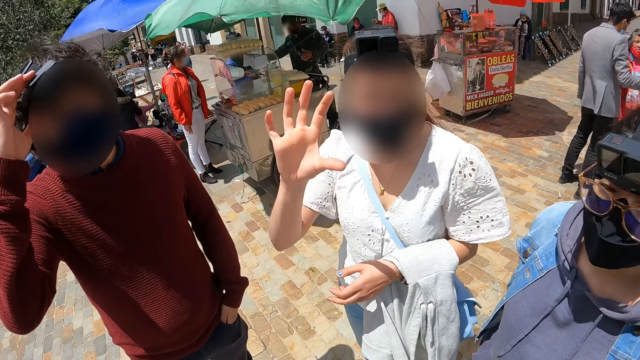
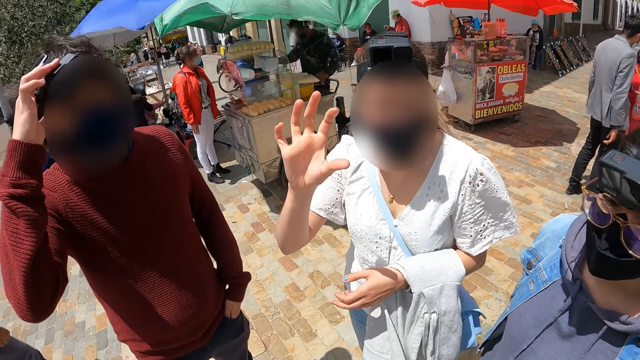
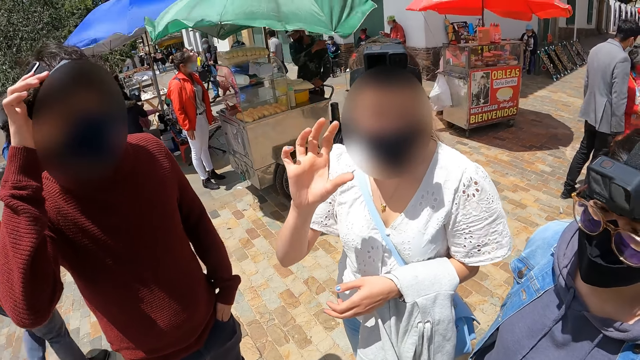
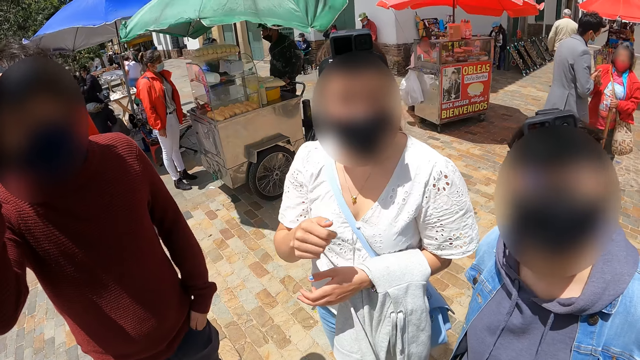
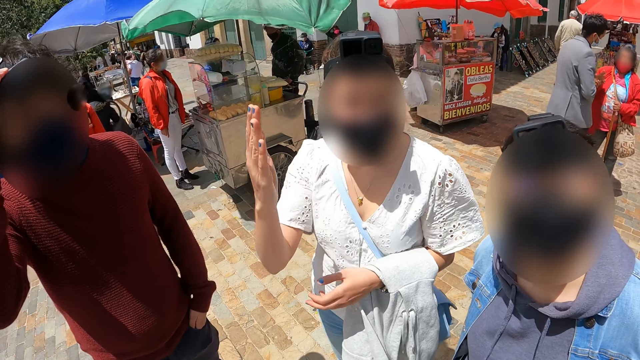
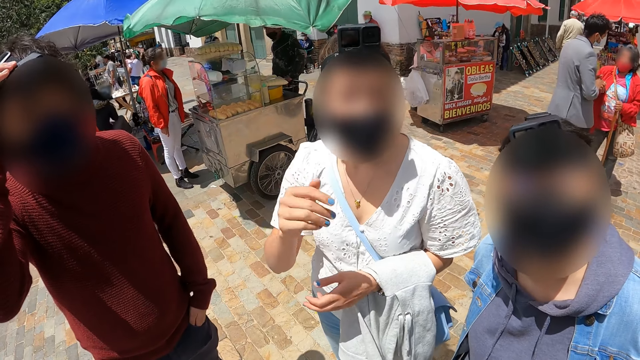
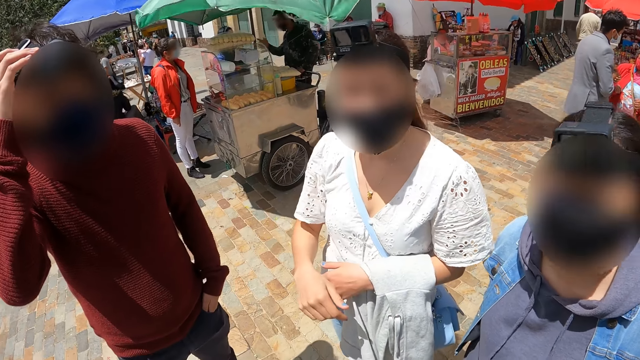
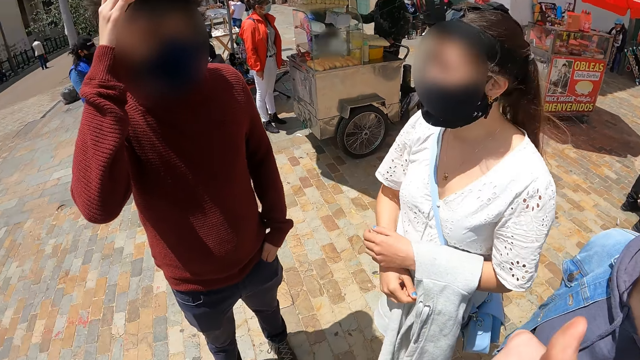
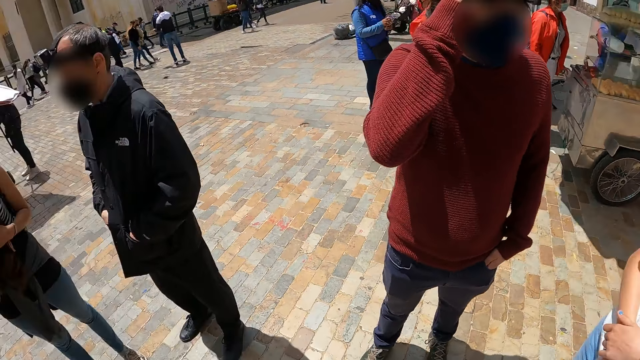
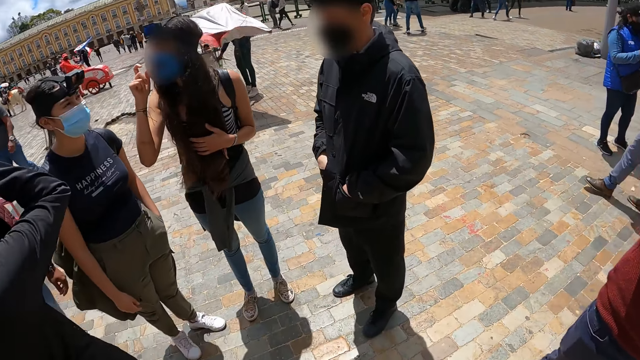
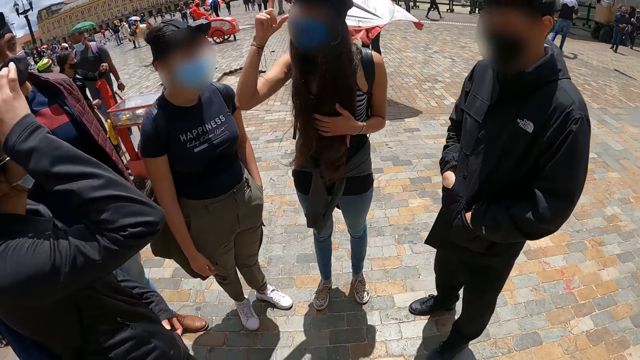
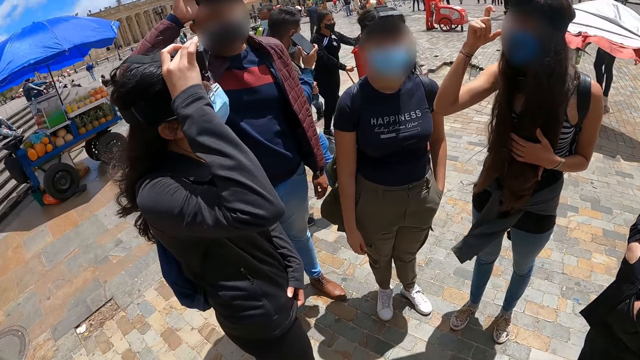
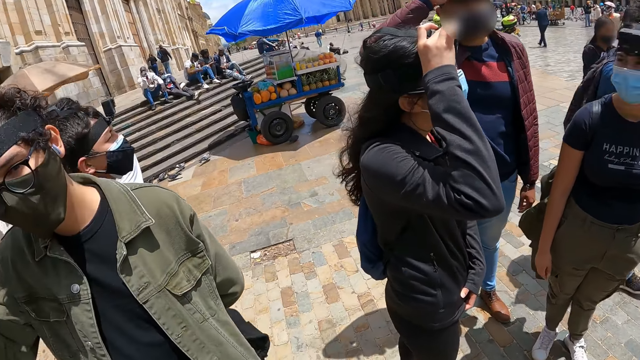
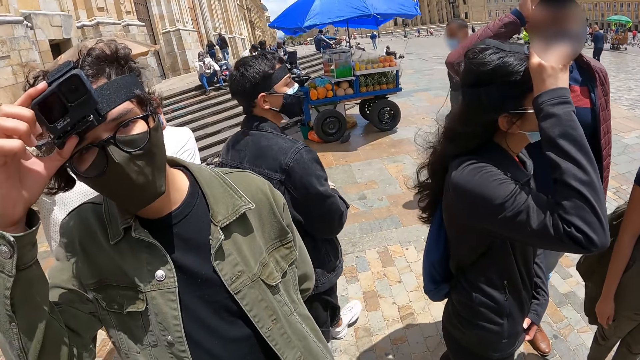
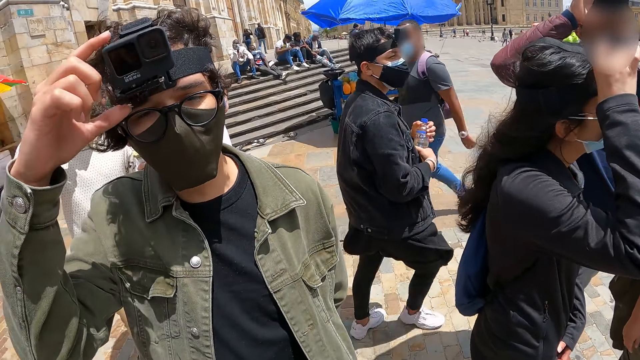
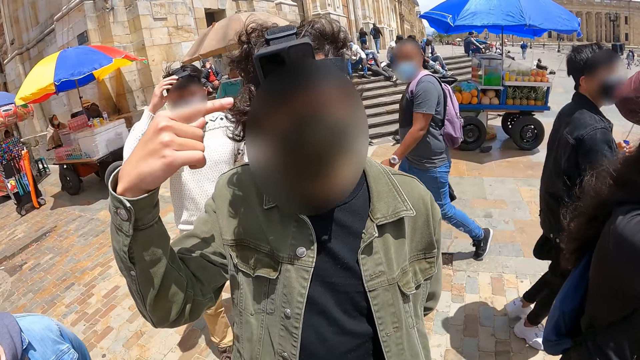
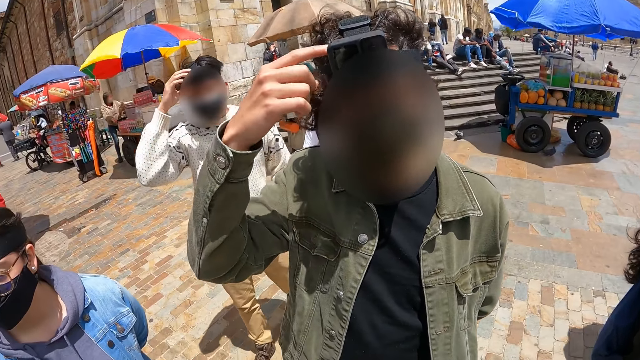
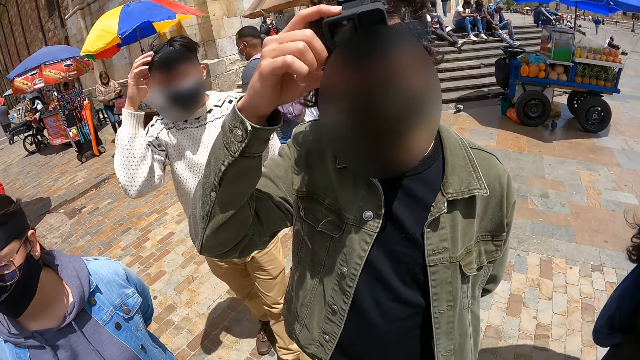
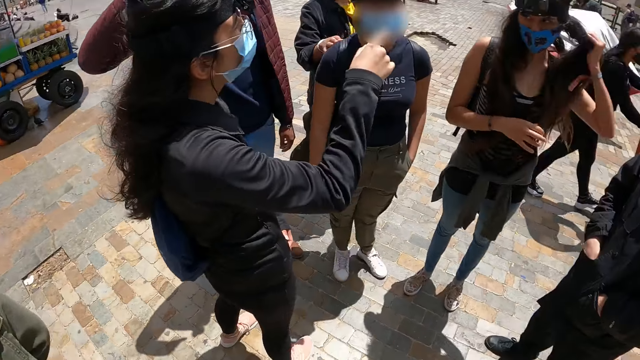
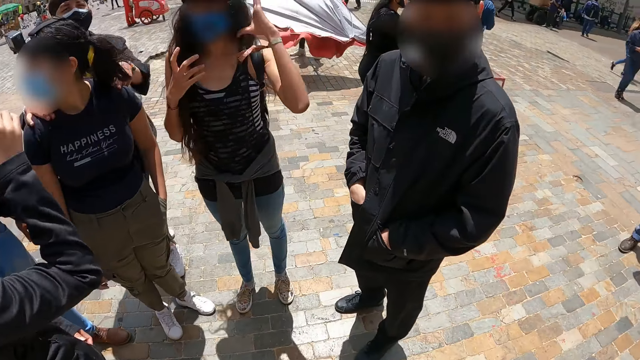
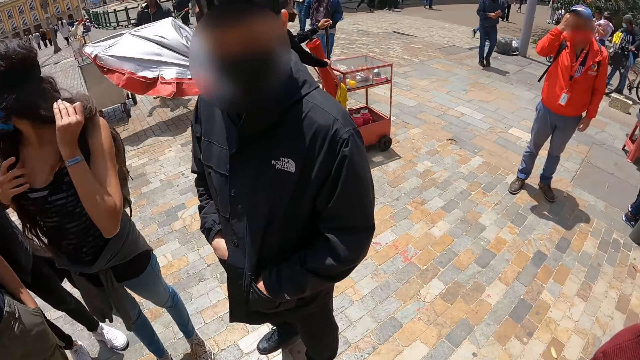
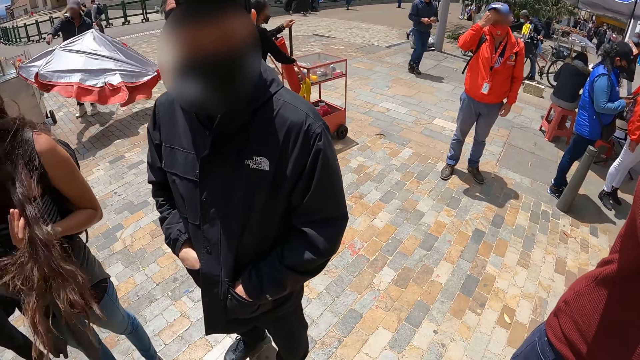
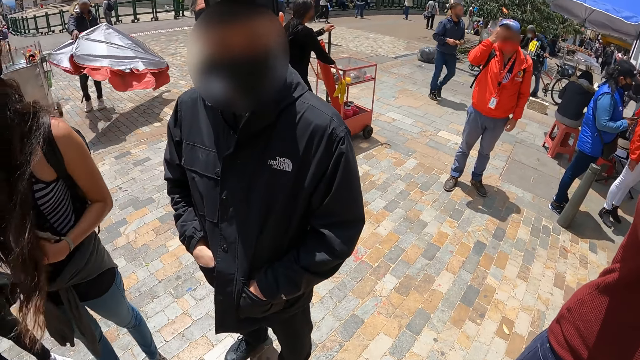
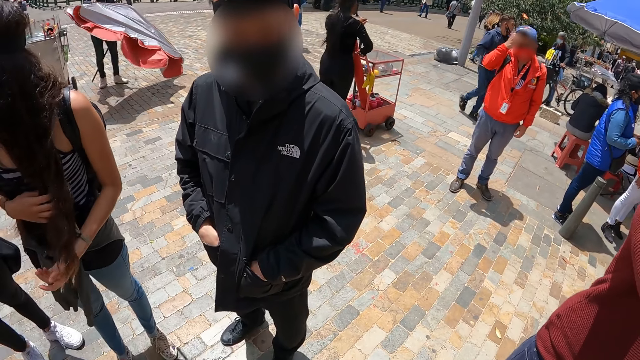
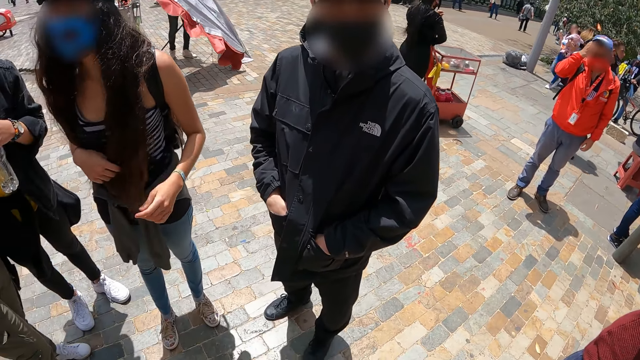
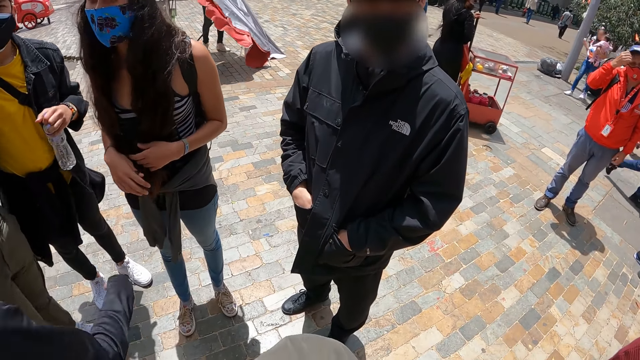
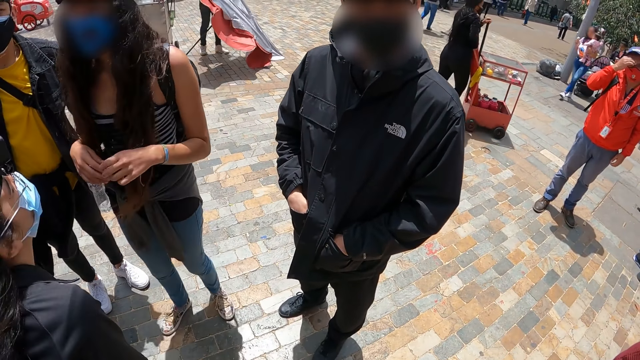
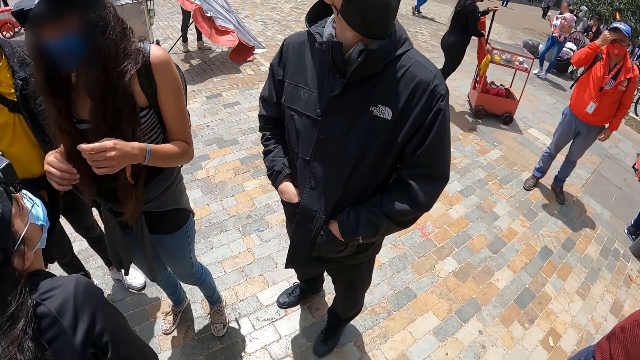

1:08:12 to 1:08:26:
A woman speaks. The camera wearer looks around. A man speaks. The camera wearer looks around.

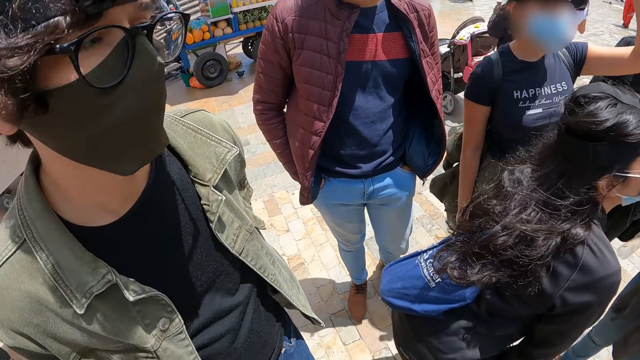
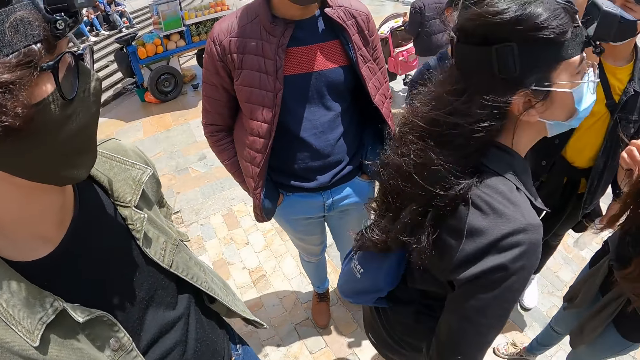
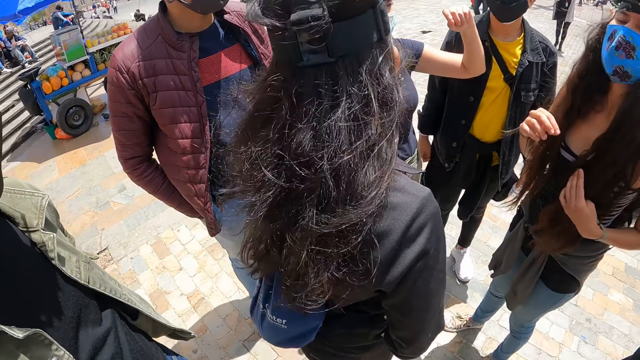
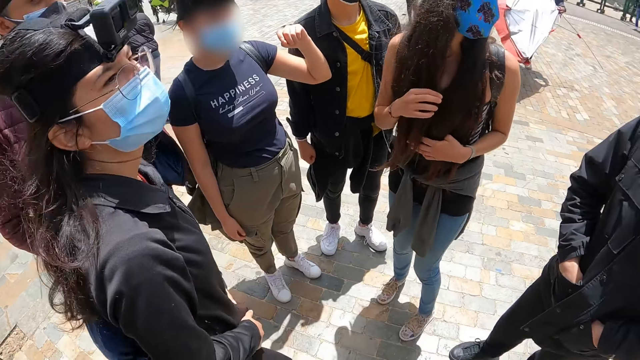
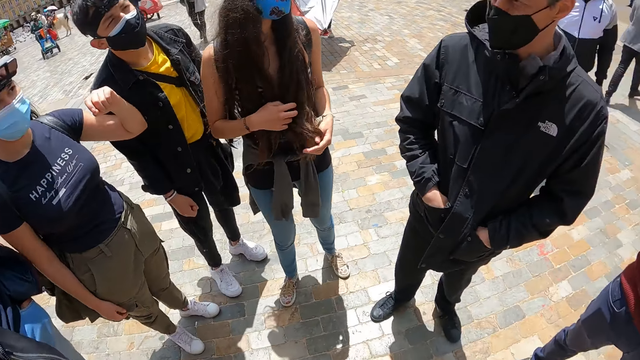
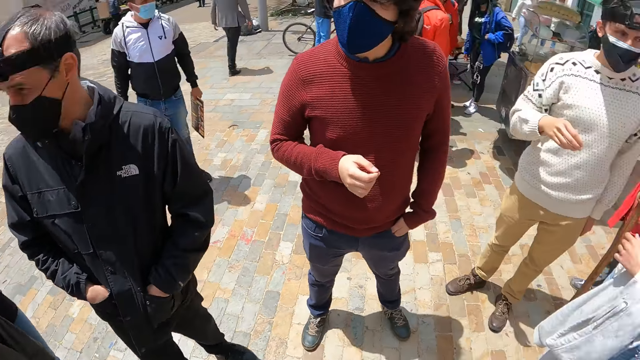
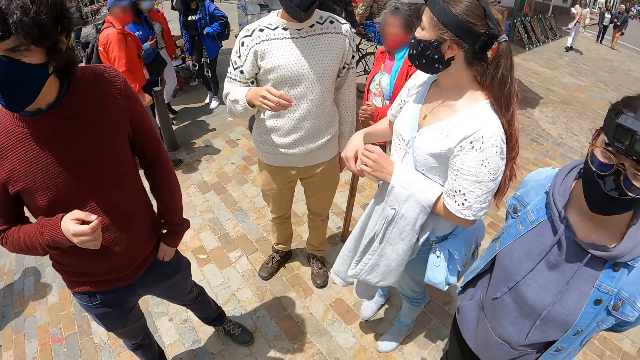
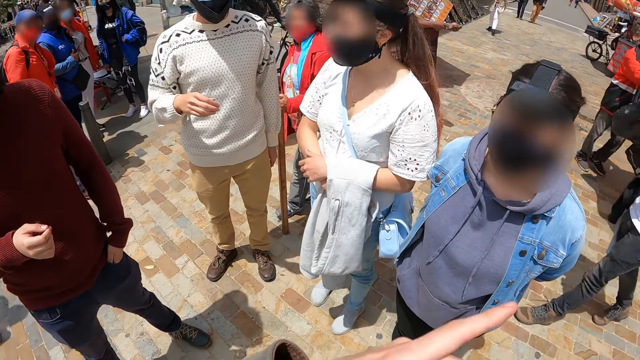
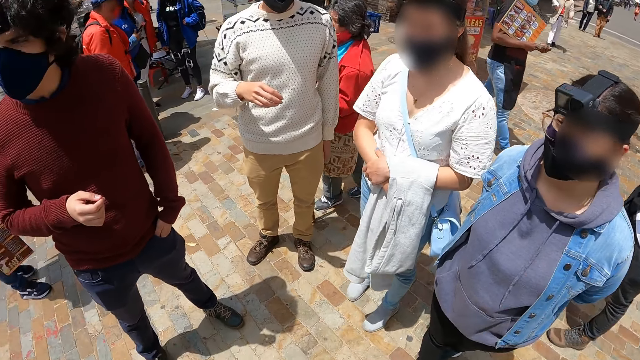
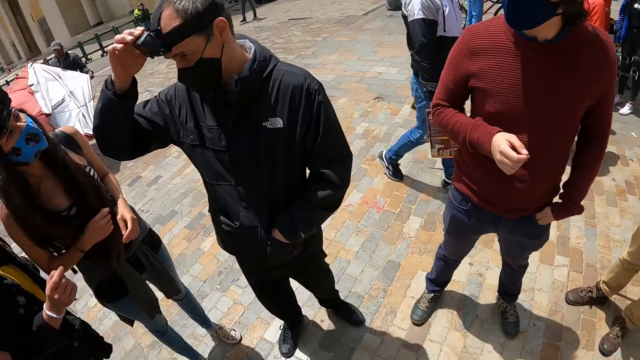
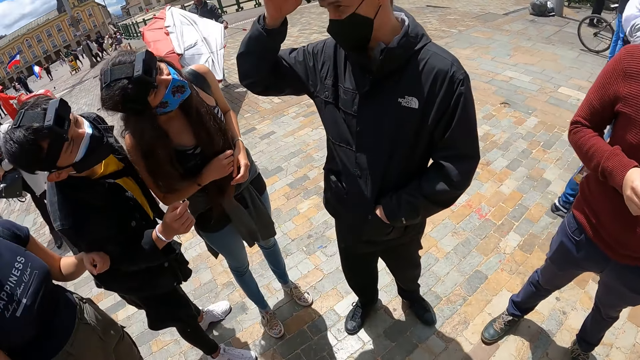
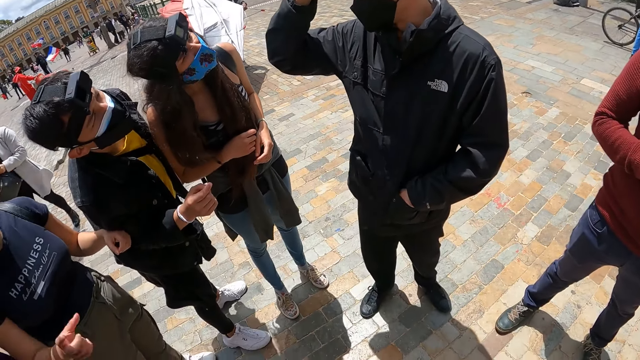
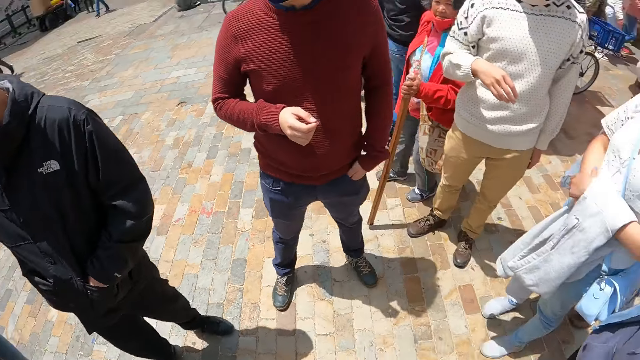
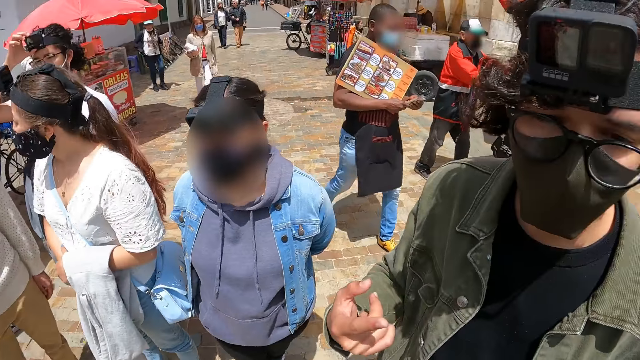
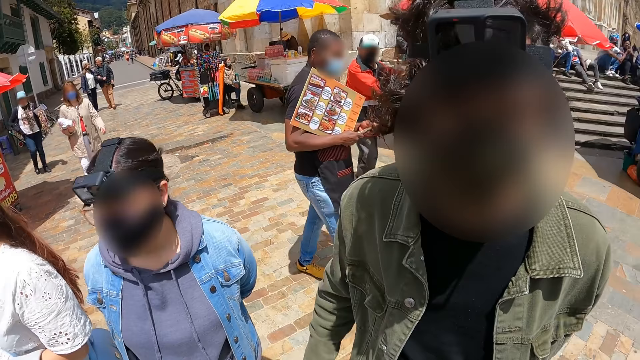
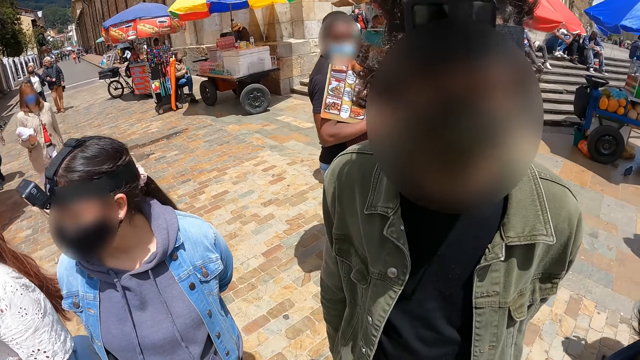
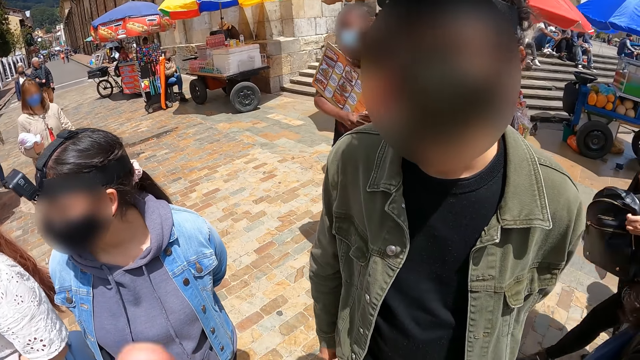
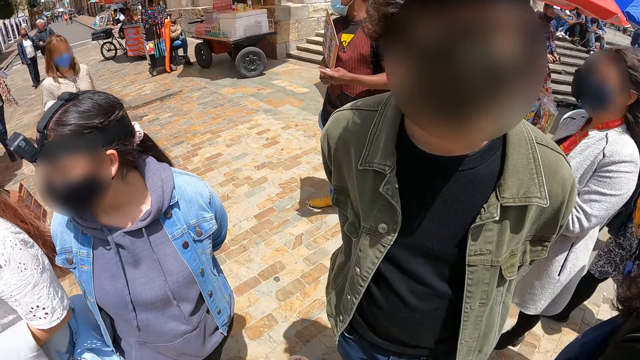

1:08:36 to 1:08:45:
The camera wearer points the hand. They look around.
